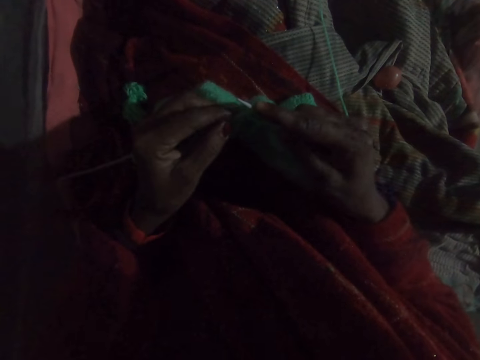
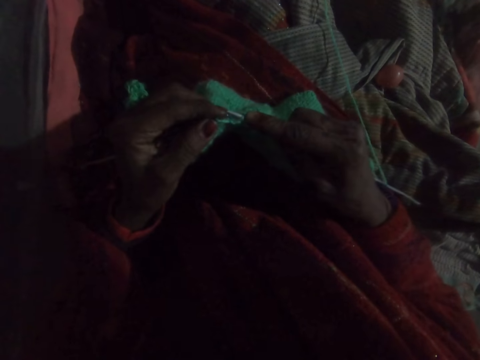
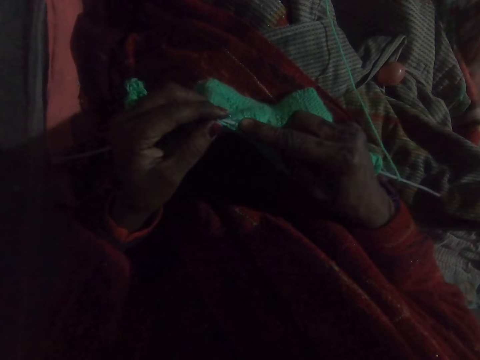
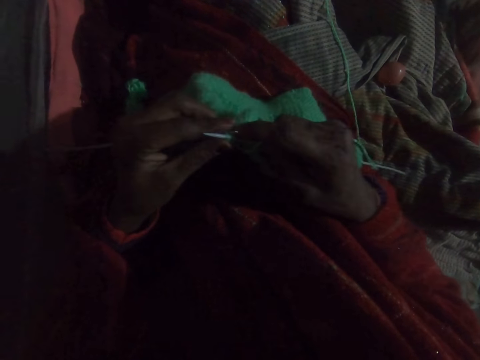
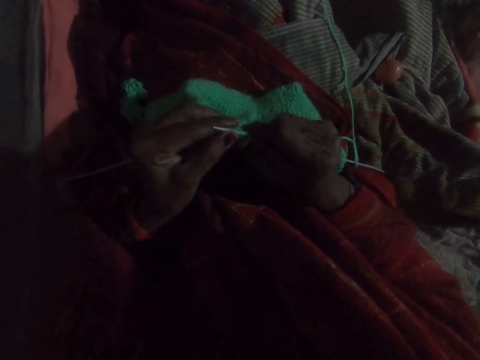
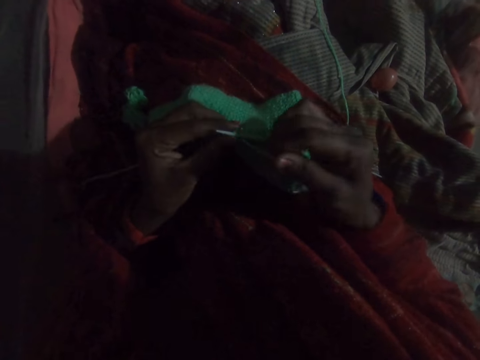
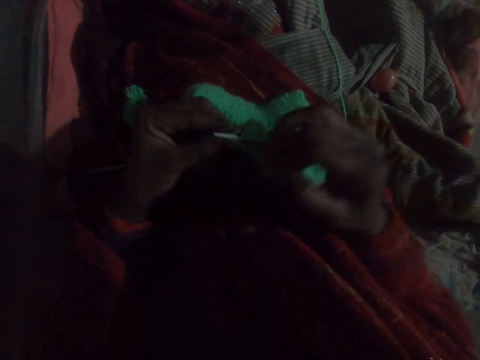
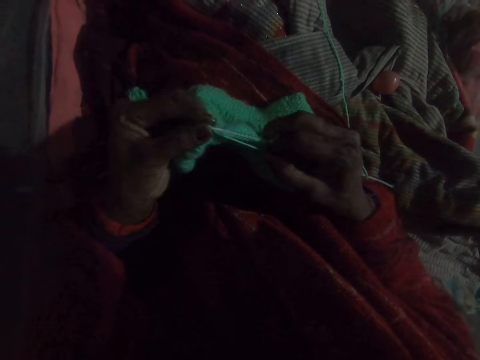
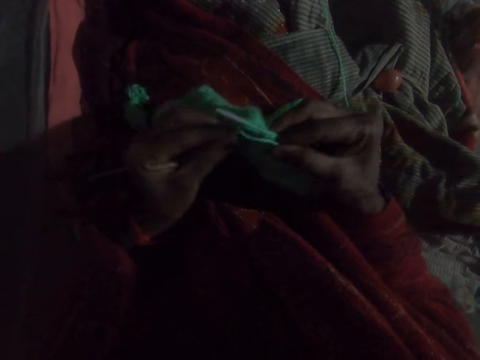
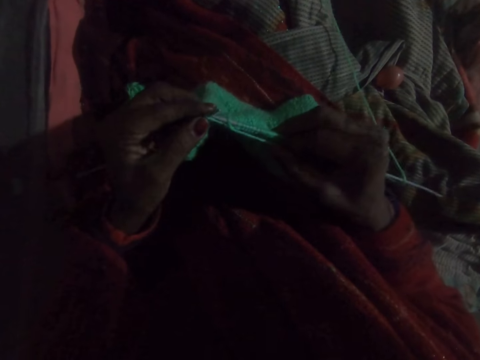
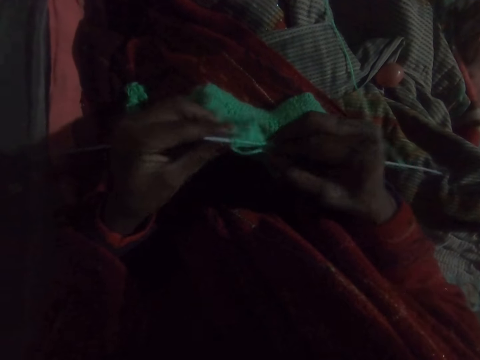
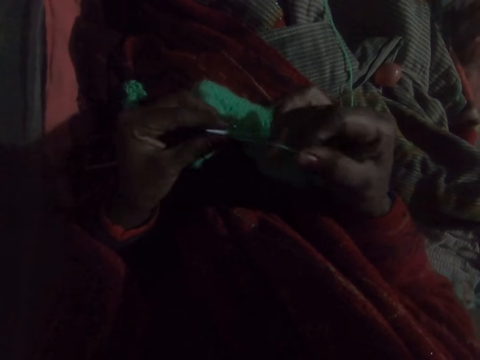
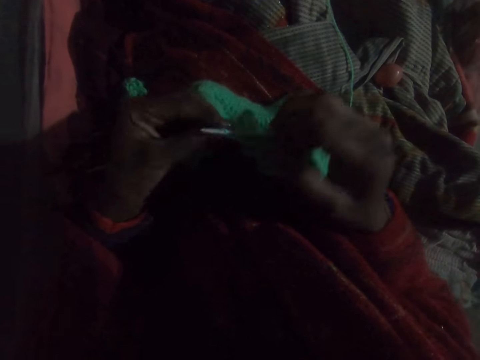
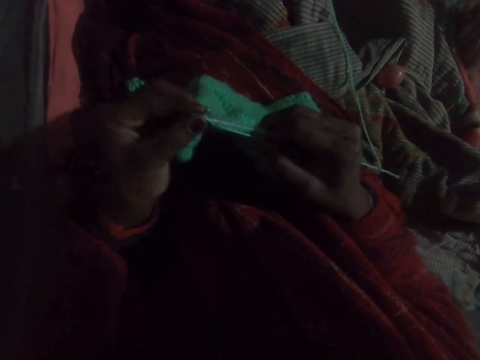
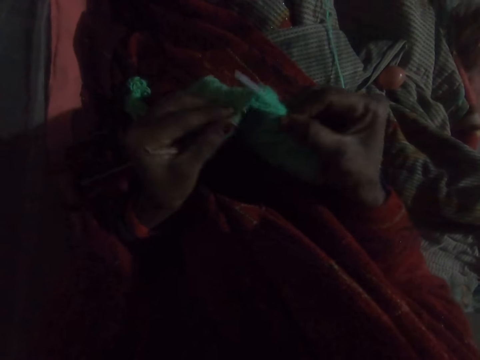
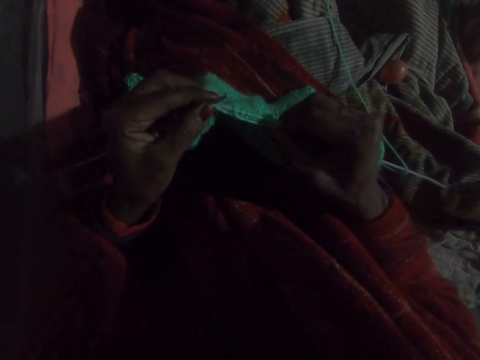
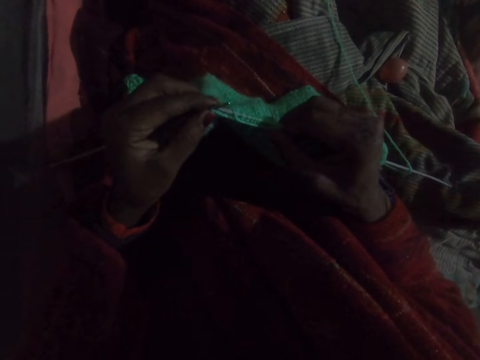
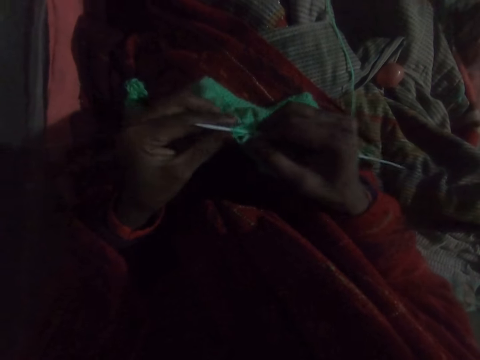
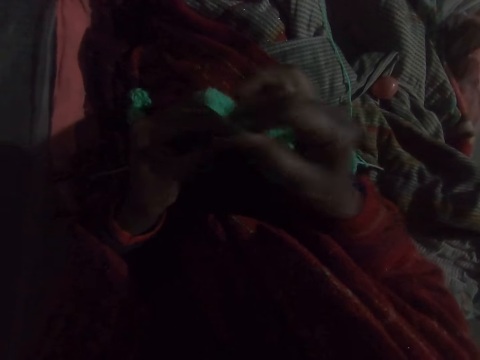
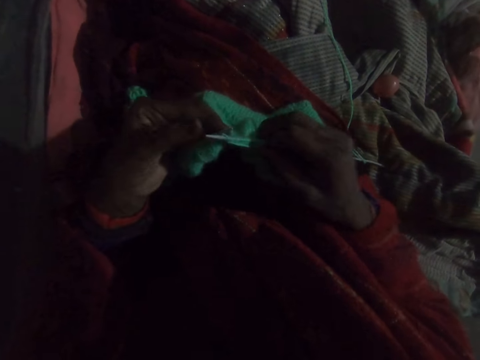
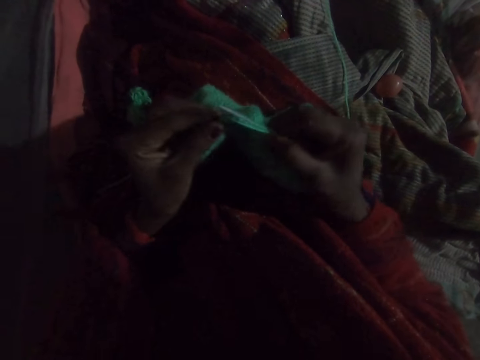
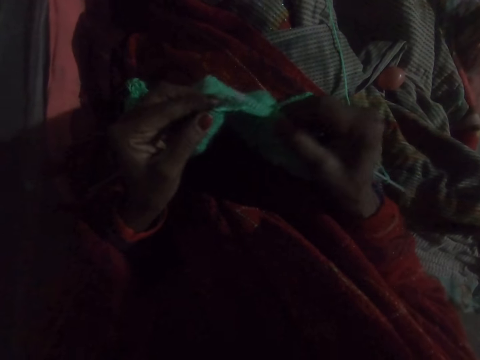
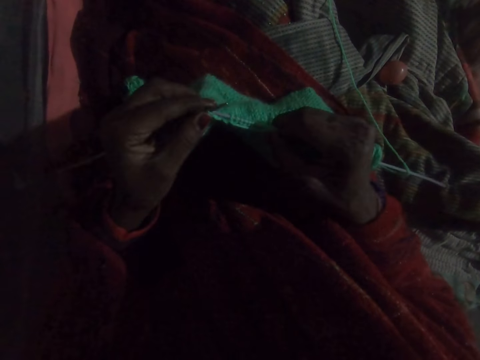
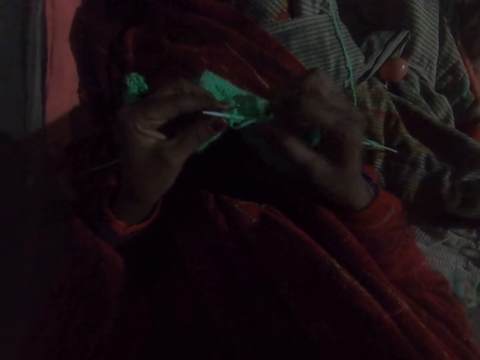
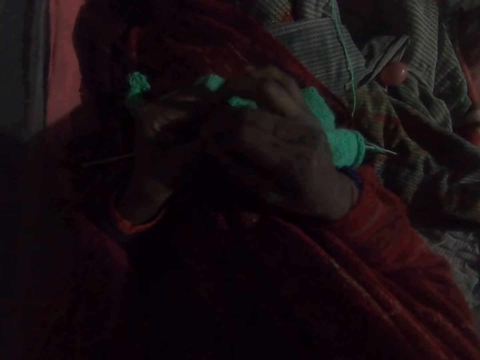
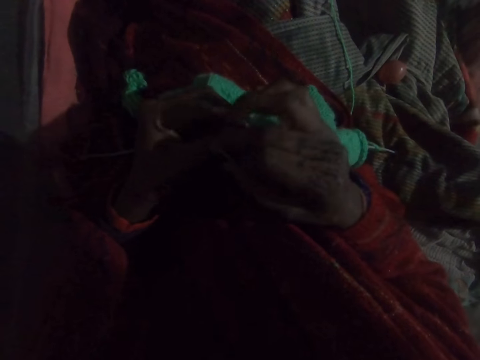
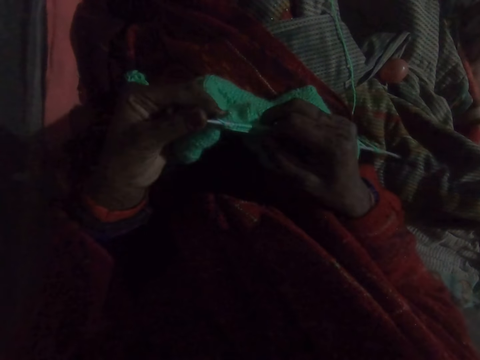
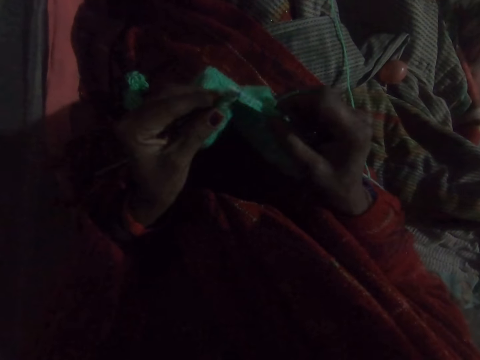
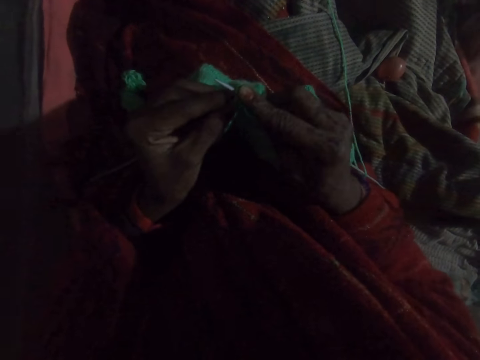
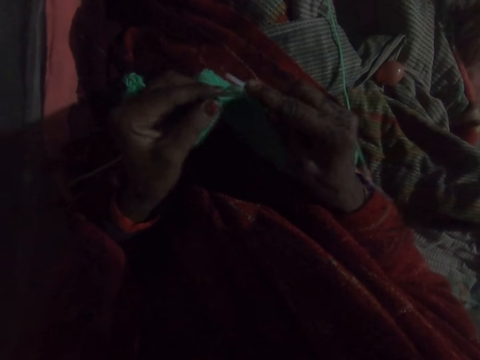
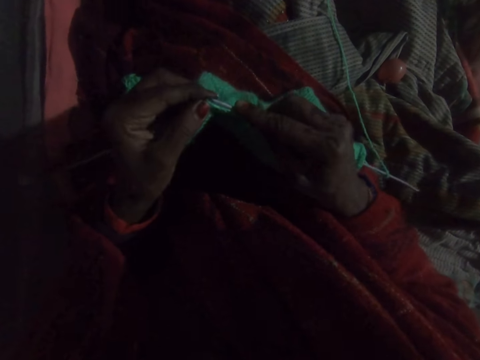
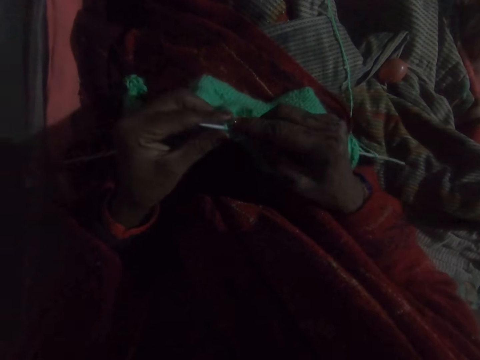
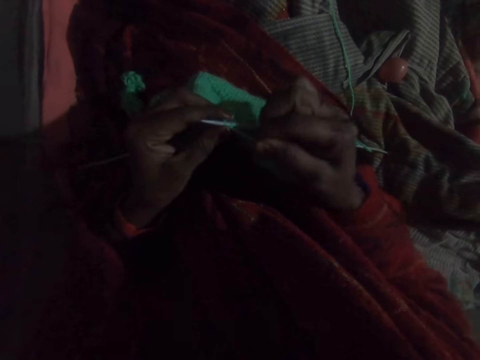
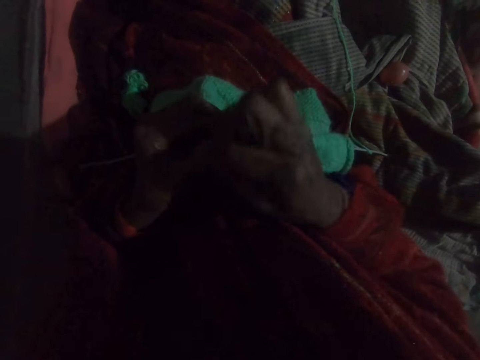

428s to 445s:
The camera wearer weaves the fabric. They move the thread. They weave the fabric. They move the thread. They weave the fabric. They move the thread. They weave the fabric. They move the thread.

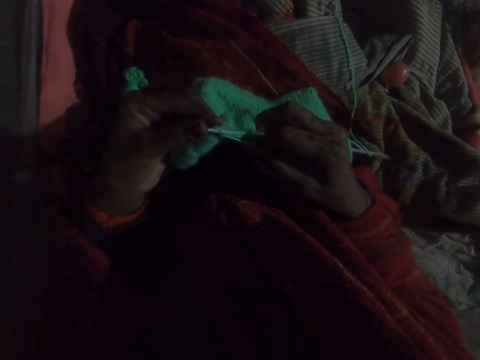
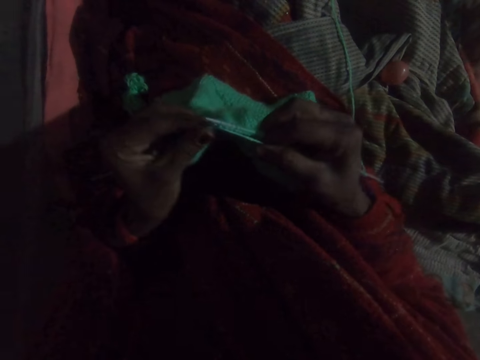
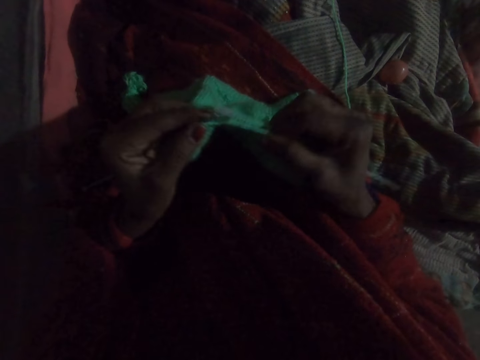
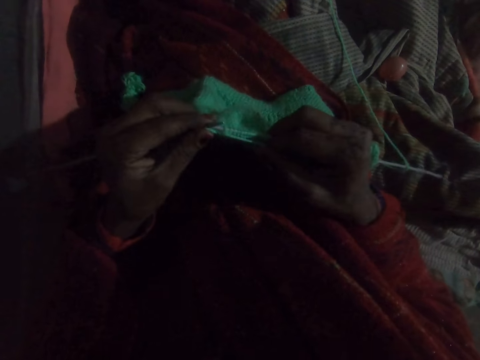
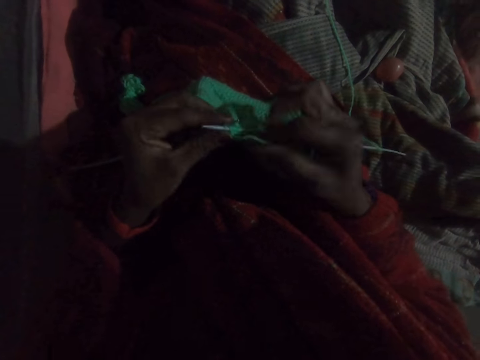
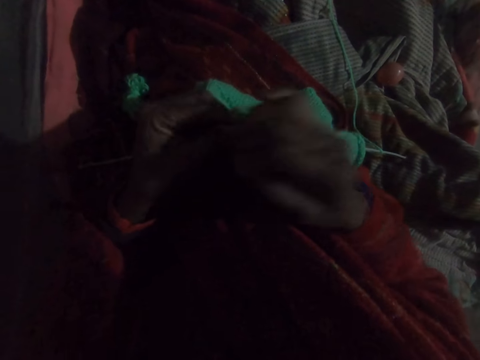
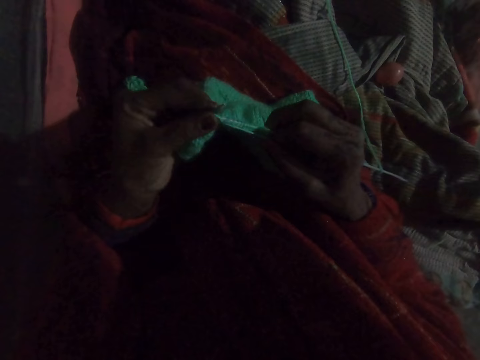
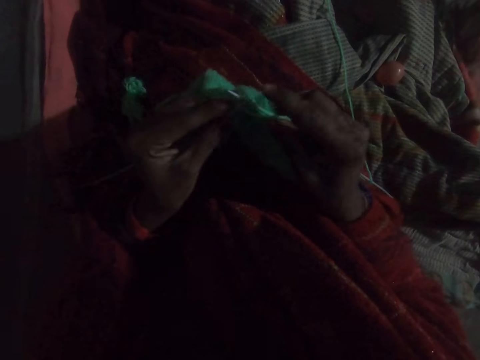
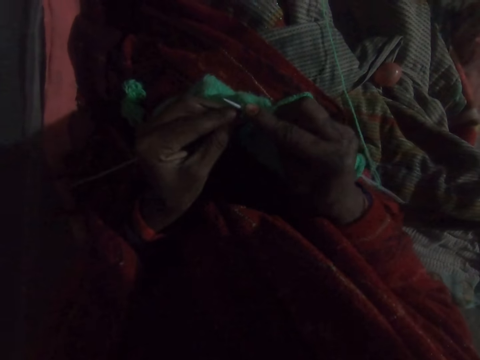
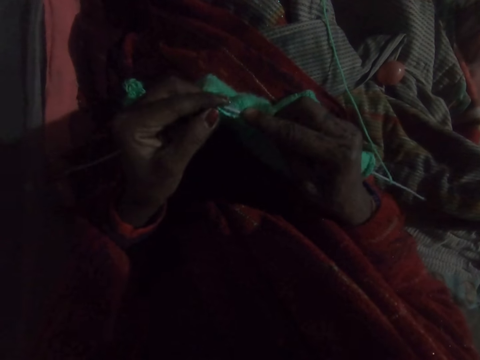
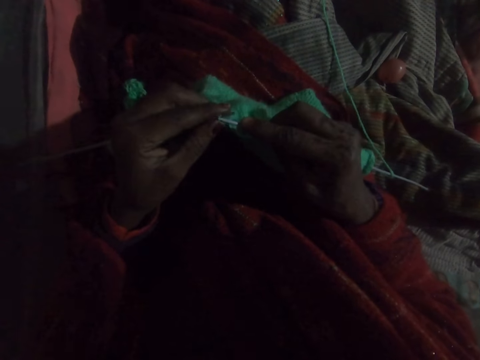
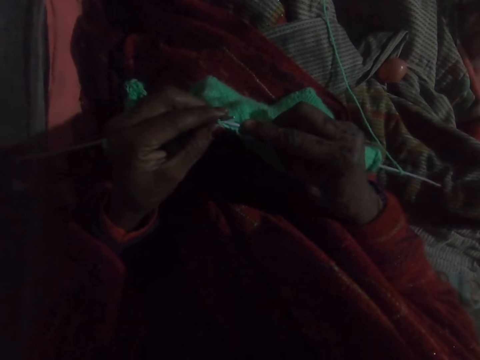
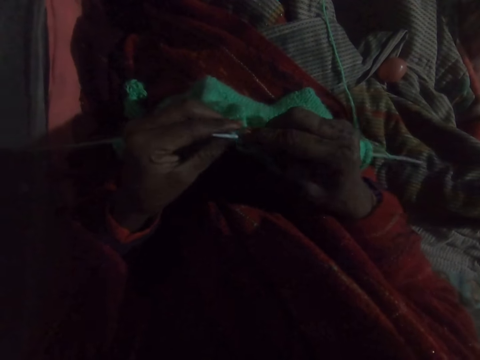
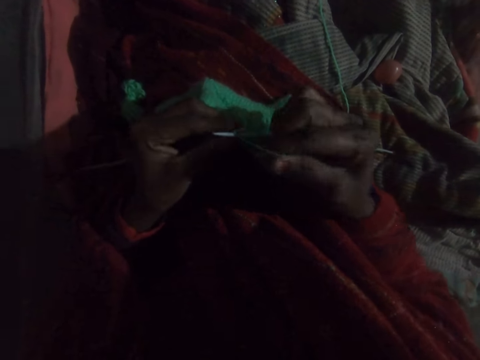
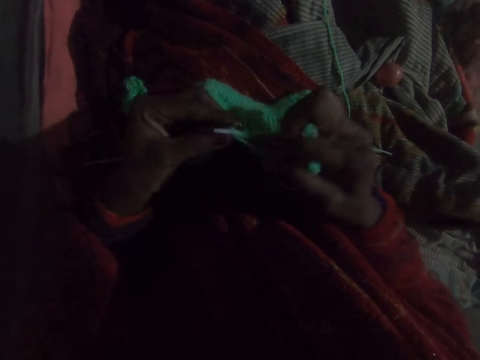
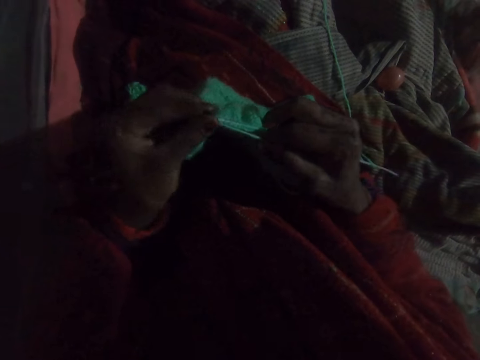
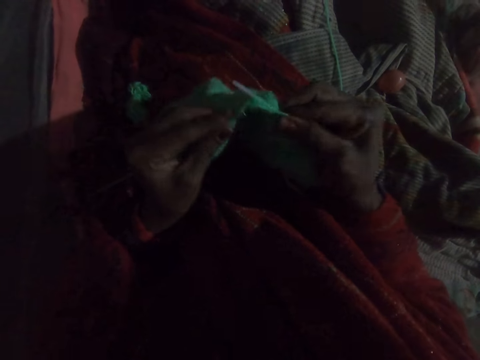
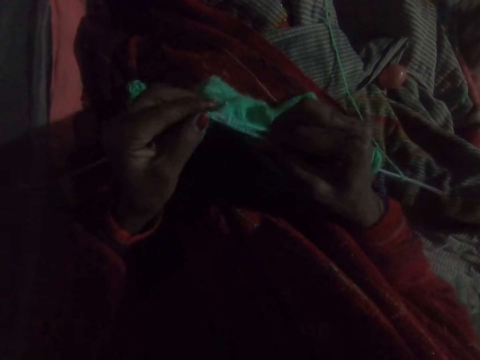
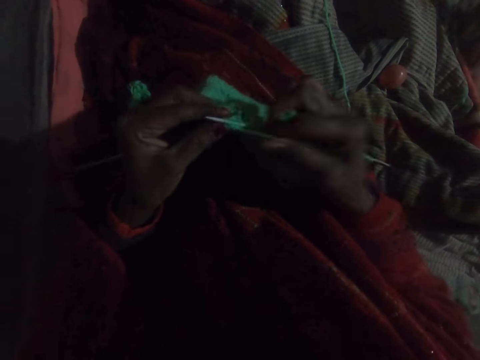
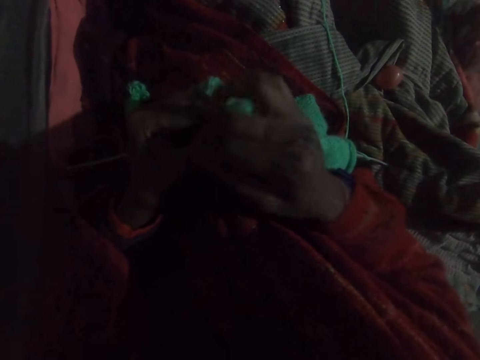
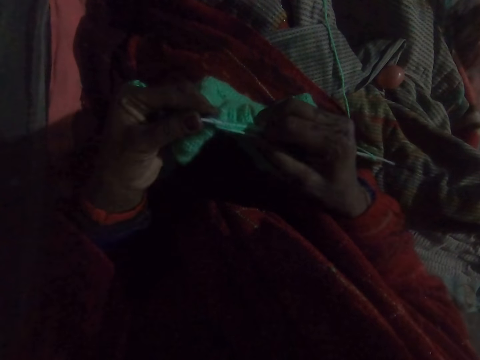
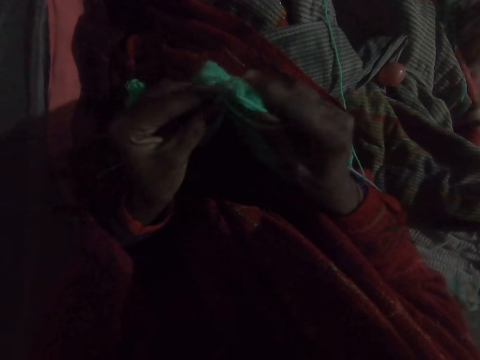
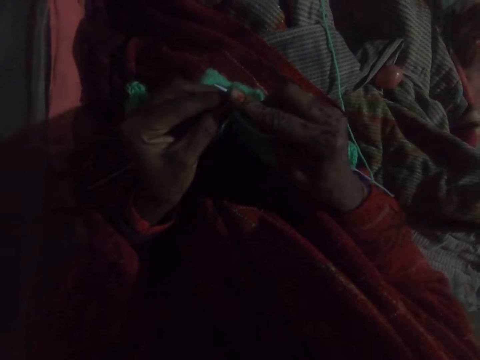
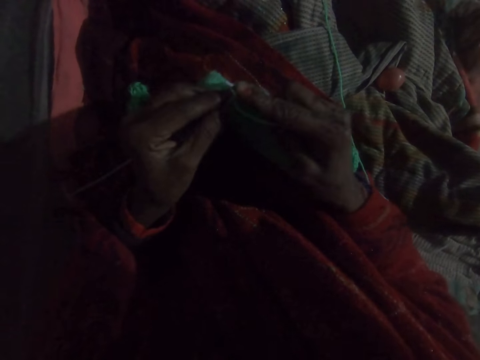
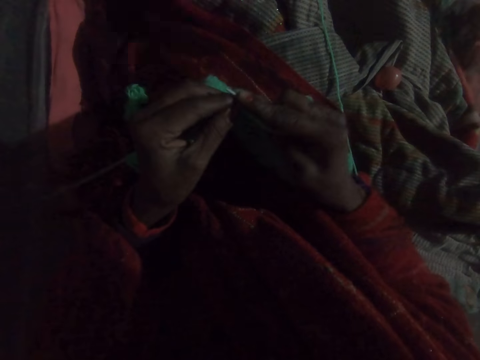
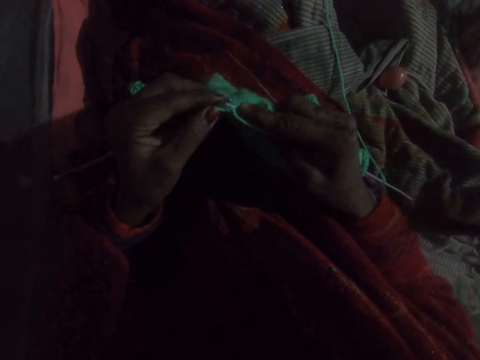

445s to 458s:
The camera wearer weaves the fabric. They move the thread. They weave the fabric. They move the thread. They weave the fabric. They move the thread.
